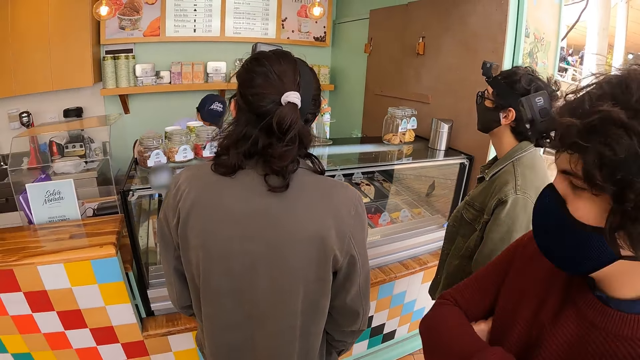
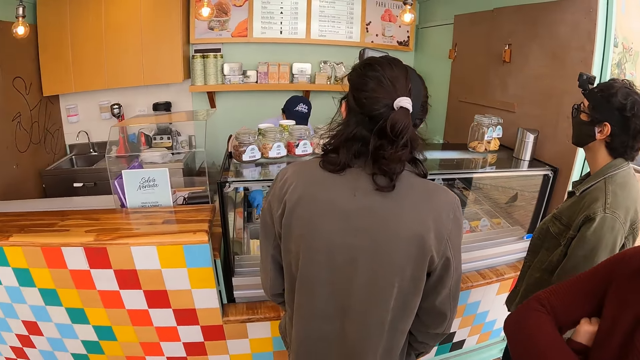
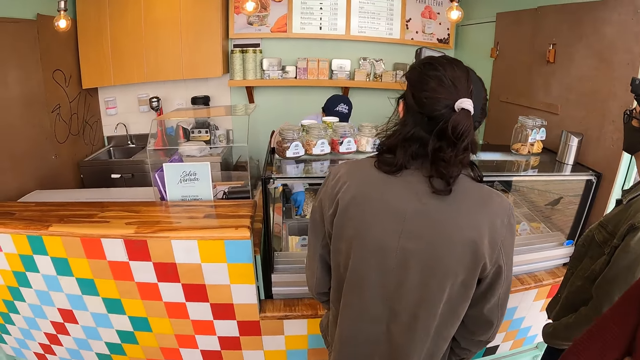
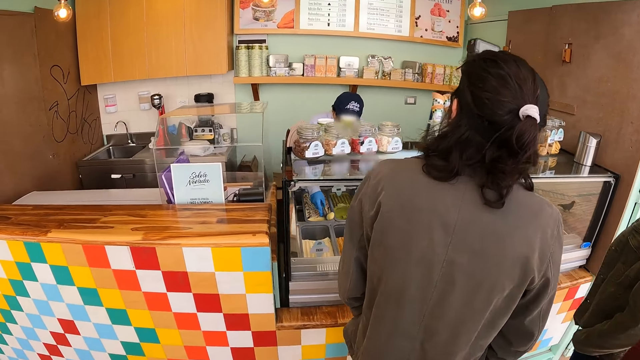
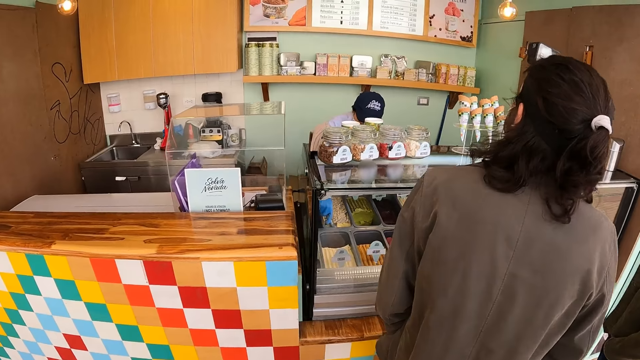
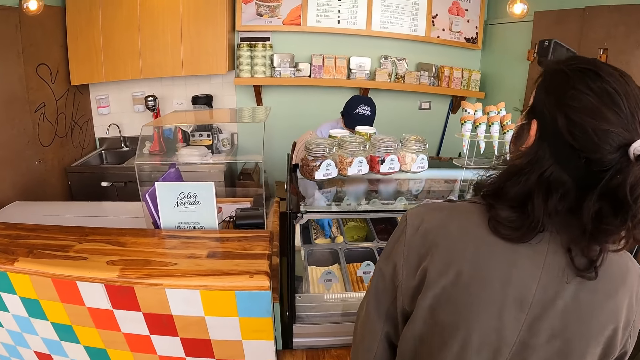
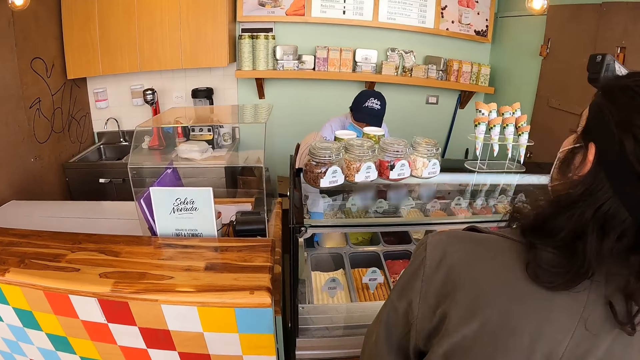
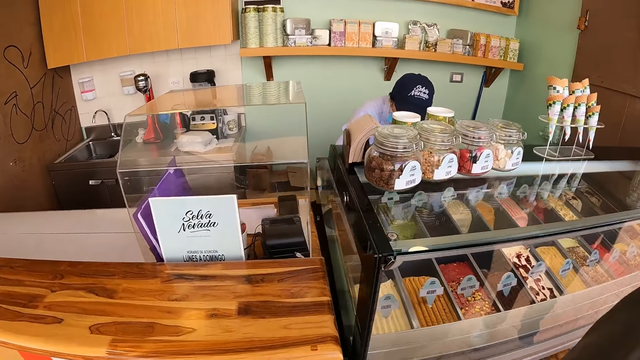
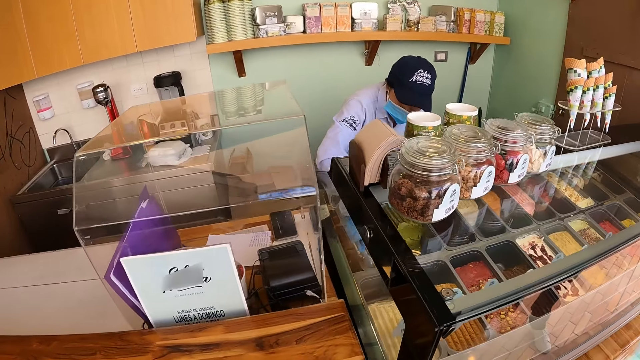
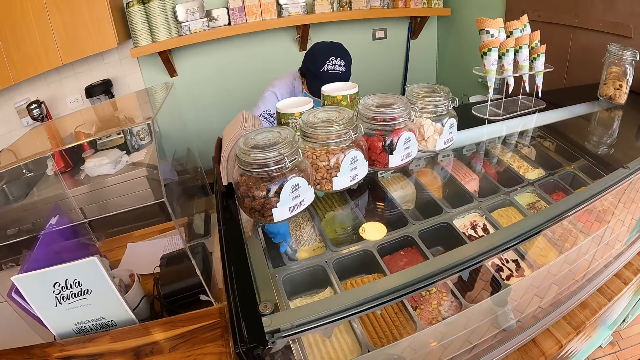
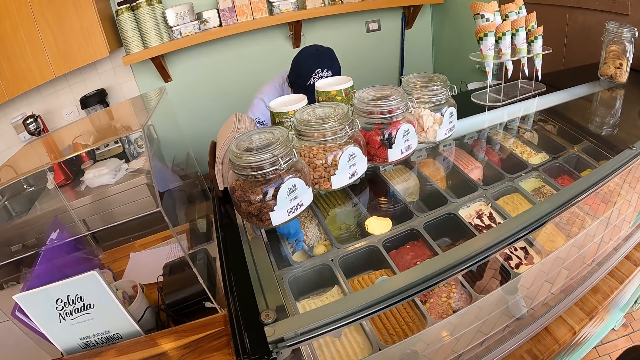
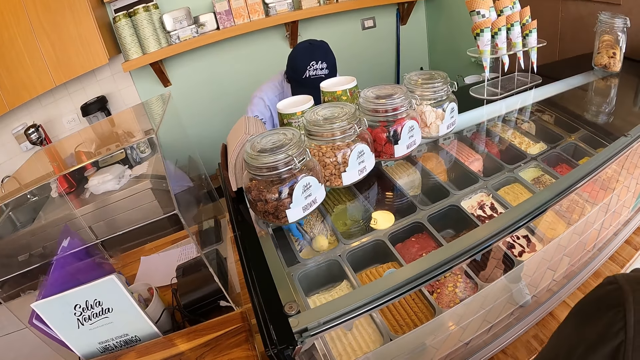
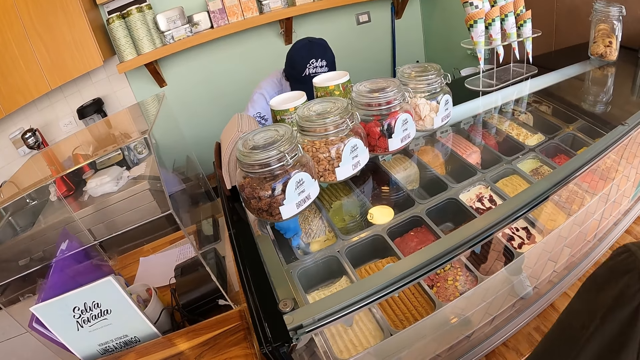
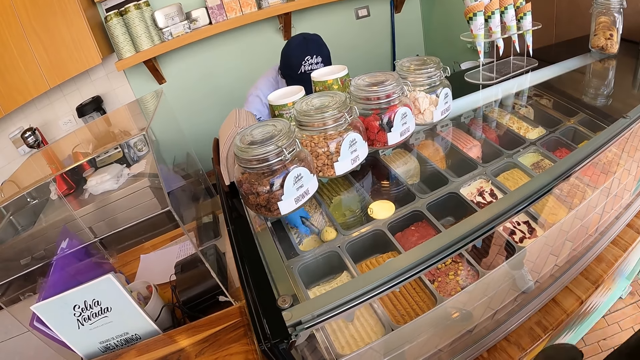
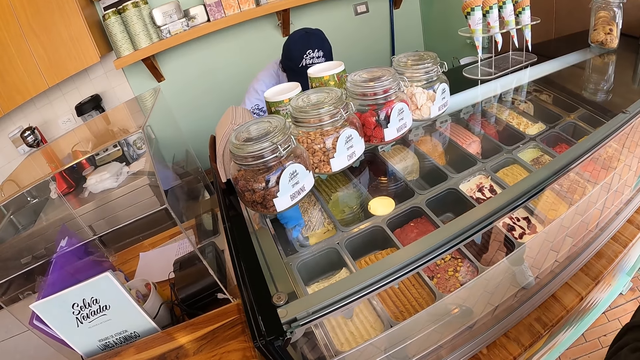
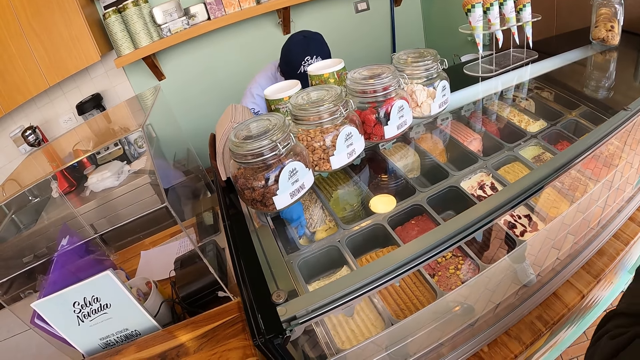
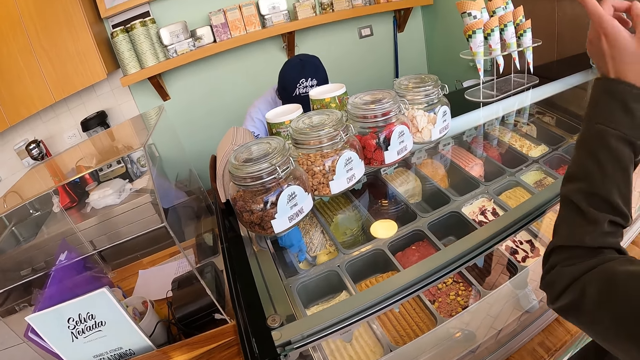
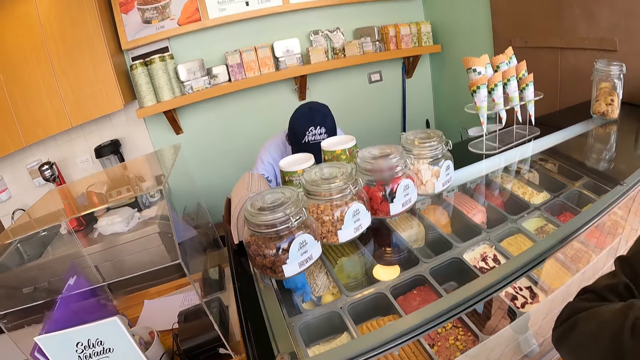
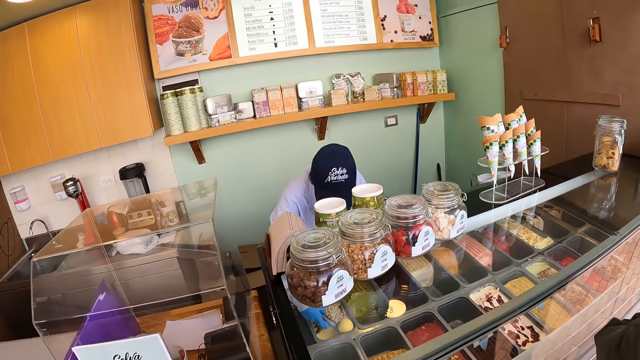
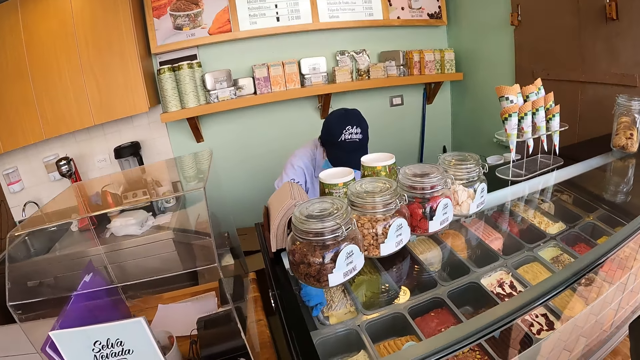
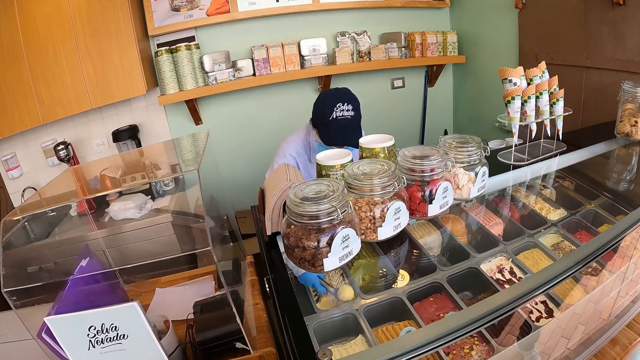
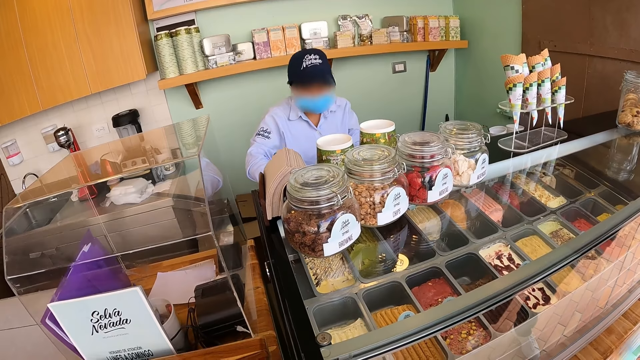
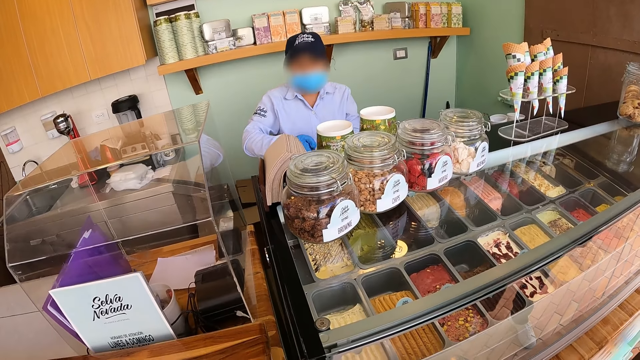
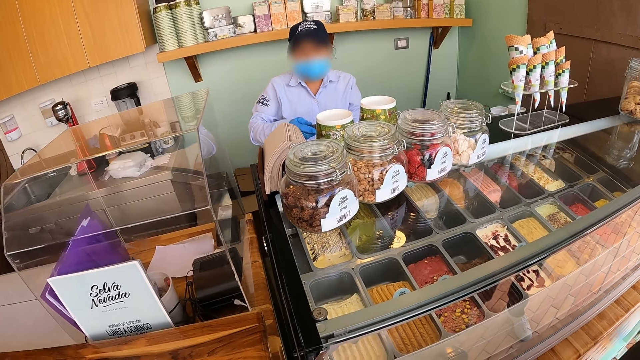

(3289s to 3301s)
The camera wearer moves towards an ice cream display counter. They view around the ice cream display counter.

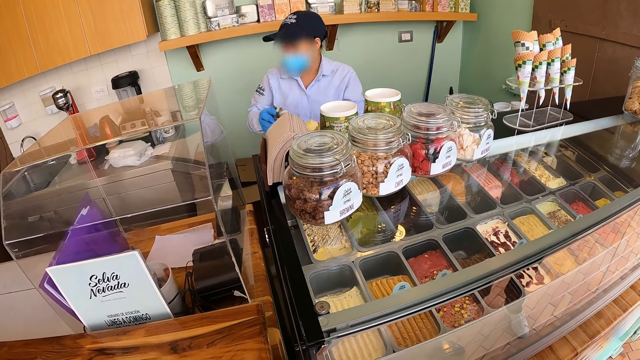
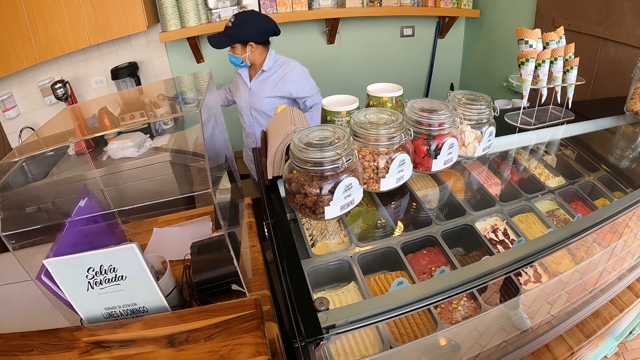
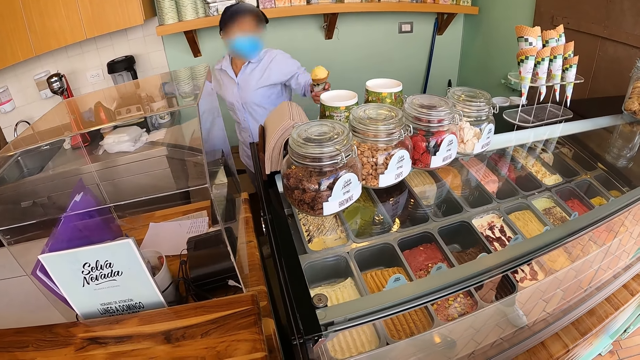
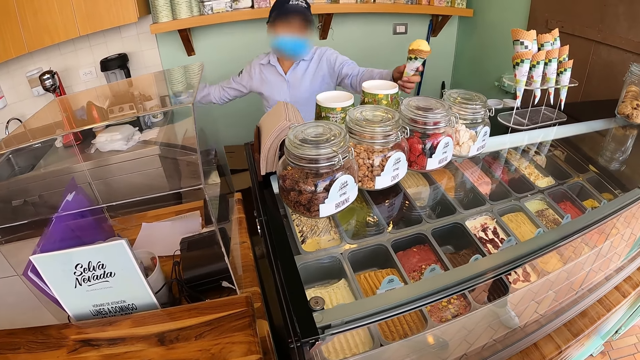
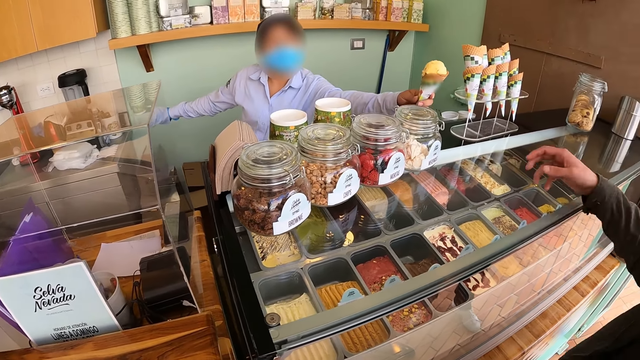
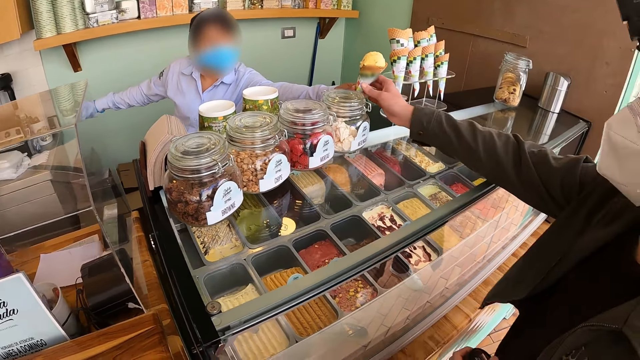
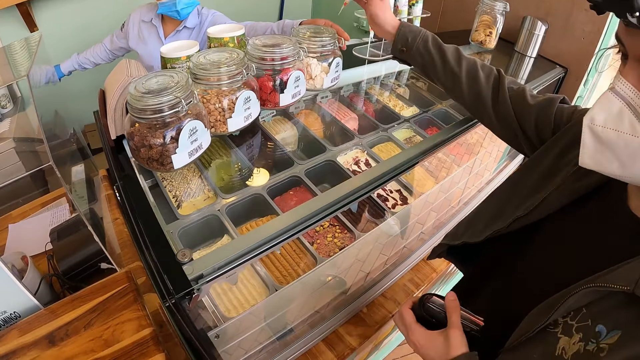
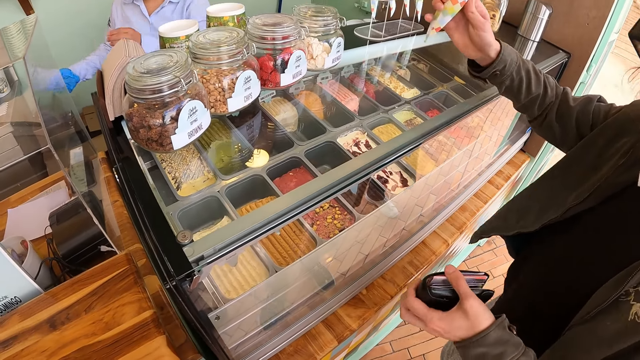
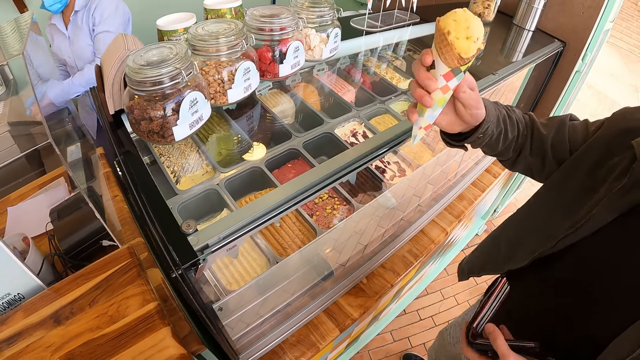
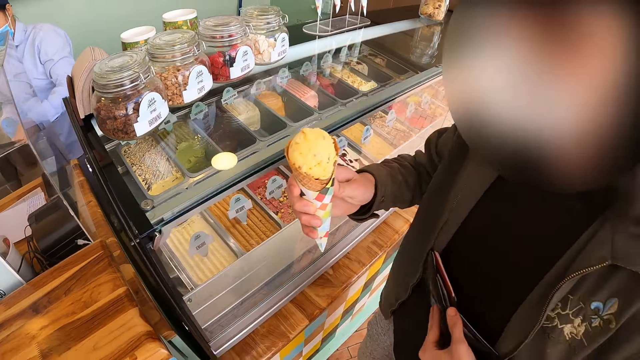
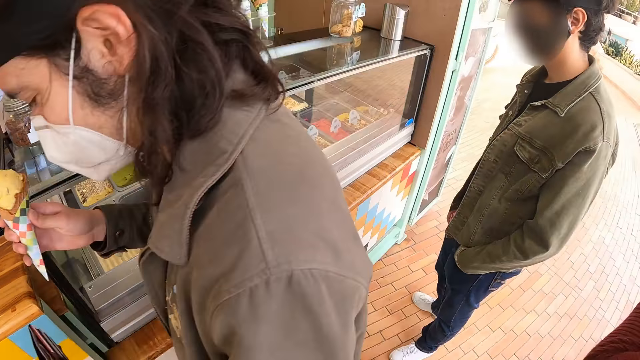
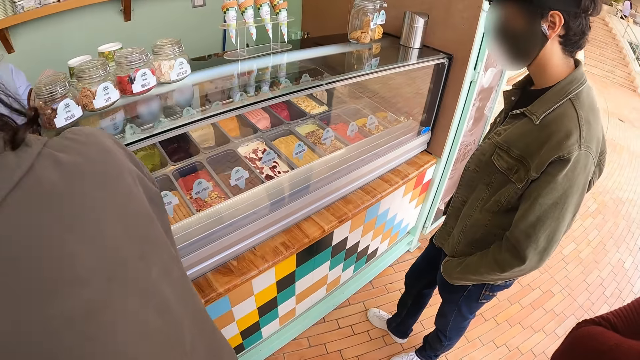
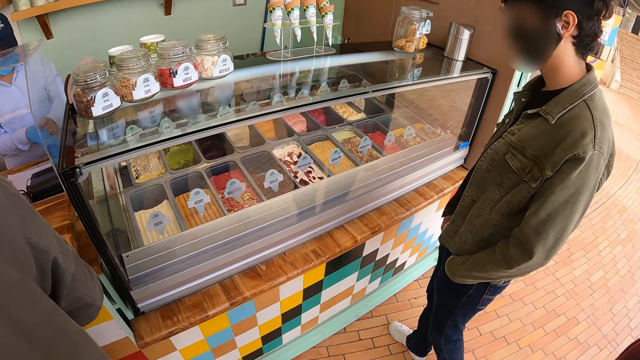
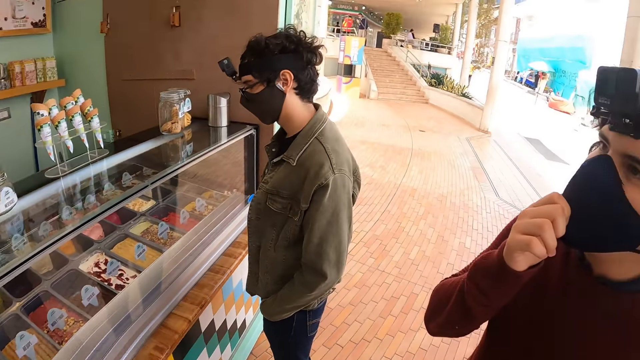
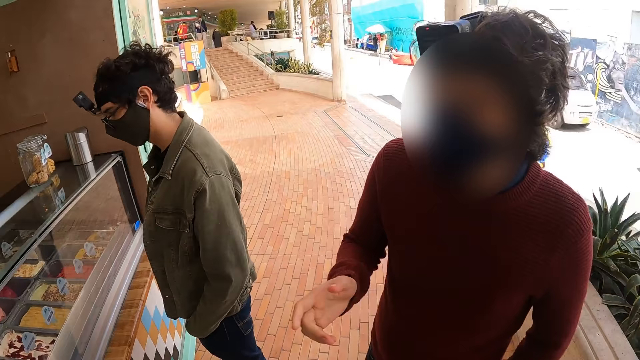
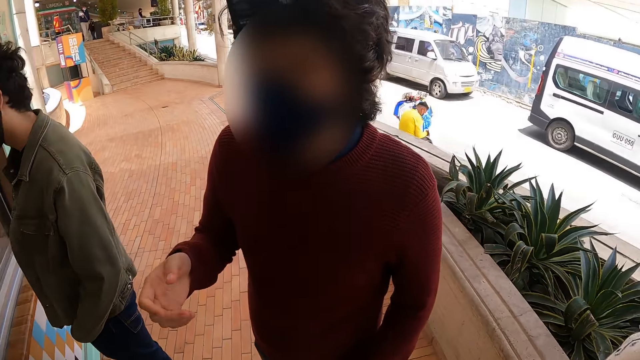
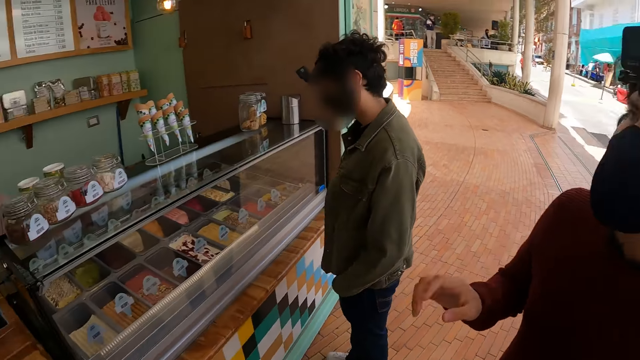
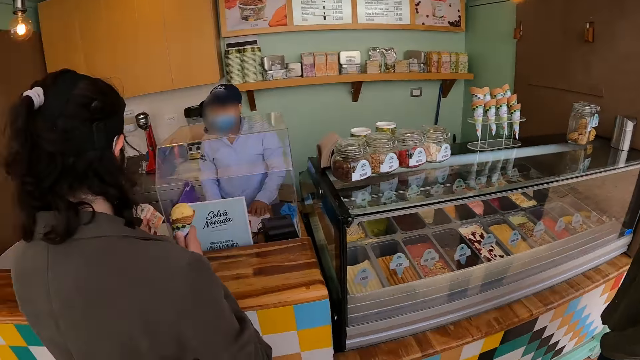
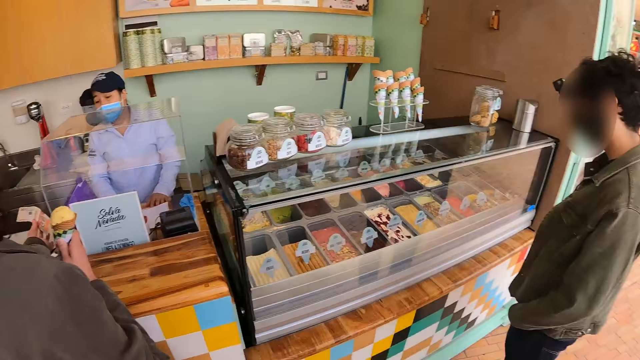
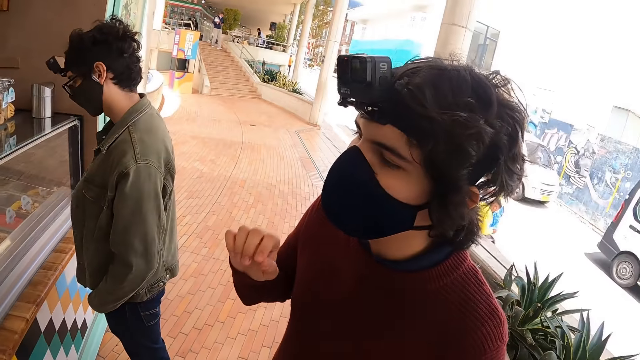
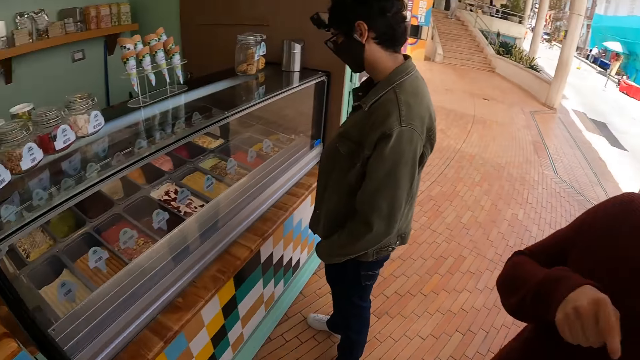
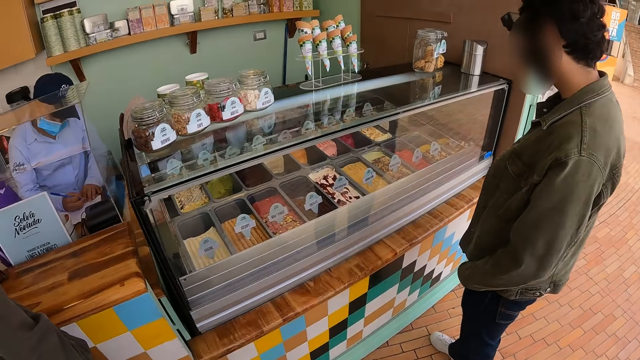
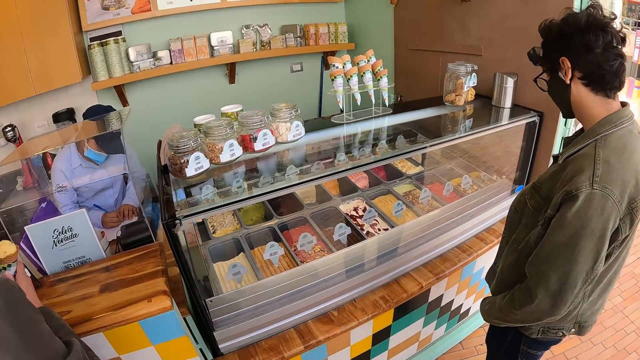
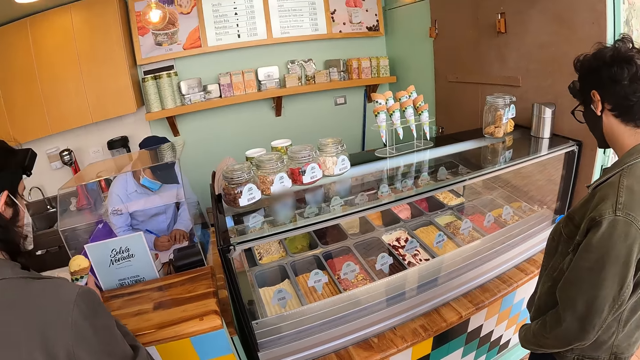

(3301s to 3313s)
The camera wearer interacts with a man. The man gestures to the camera wearer. The camera wearer looks around the ice cream parlor.
